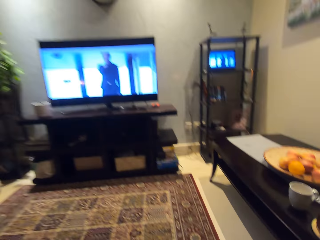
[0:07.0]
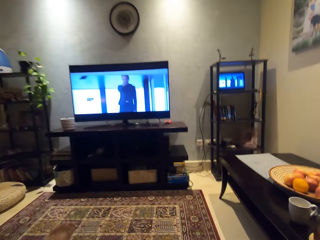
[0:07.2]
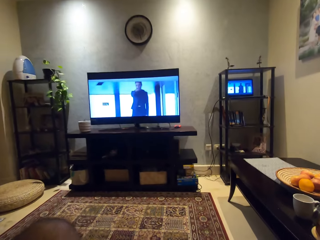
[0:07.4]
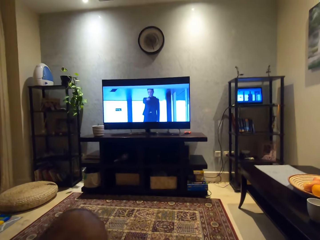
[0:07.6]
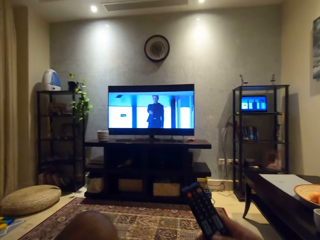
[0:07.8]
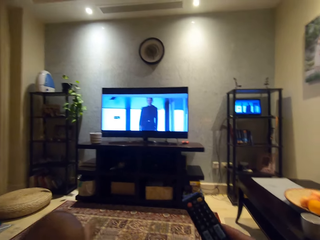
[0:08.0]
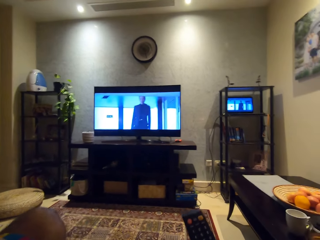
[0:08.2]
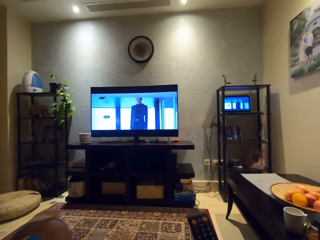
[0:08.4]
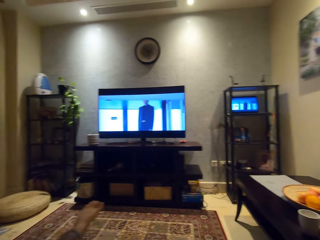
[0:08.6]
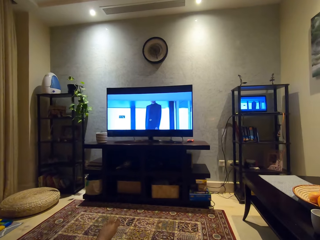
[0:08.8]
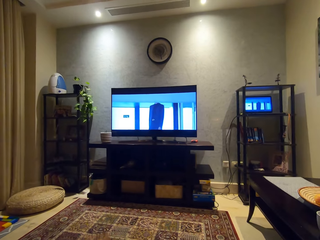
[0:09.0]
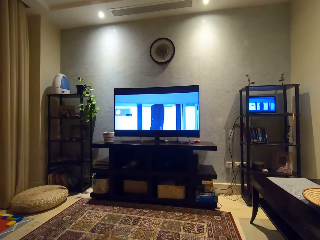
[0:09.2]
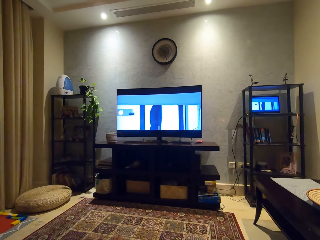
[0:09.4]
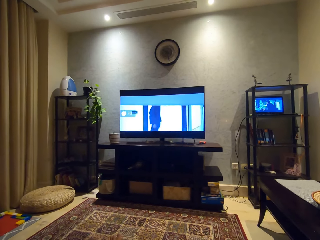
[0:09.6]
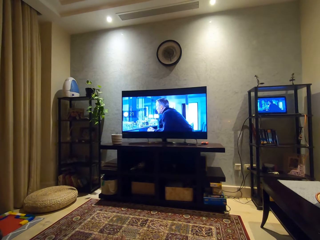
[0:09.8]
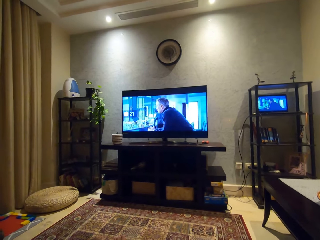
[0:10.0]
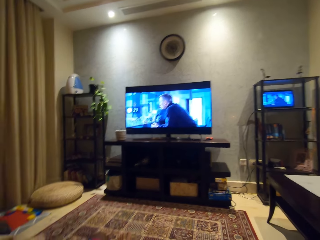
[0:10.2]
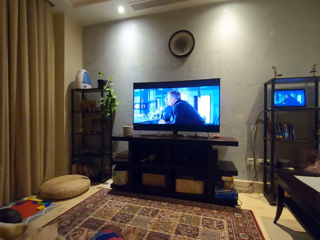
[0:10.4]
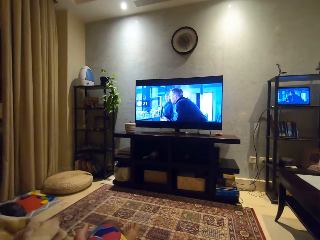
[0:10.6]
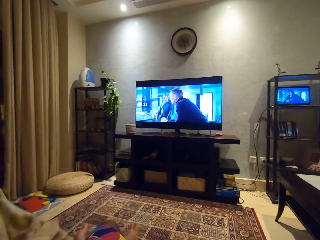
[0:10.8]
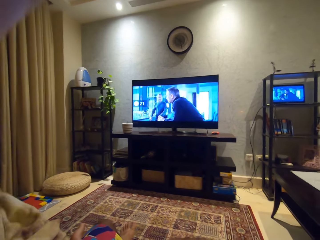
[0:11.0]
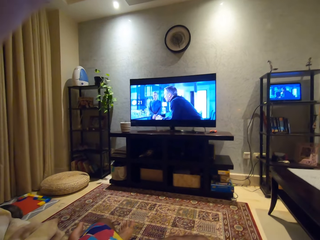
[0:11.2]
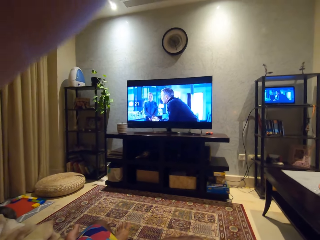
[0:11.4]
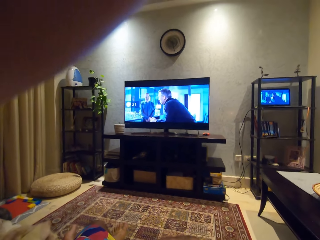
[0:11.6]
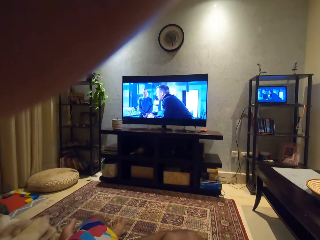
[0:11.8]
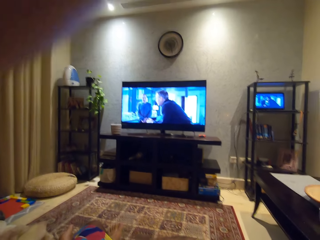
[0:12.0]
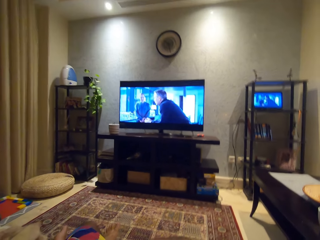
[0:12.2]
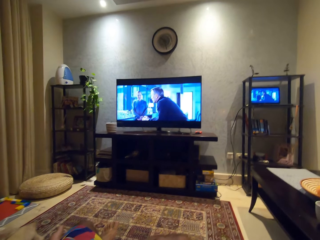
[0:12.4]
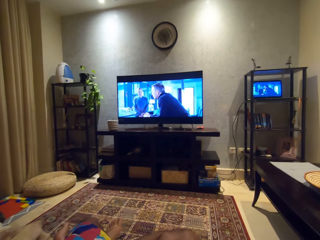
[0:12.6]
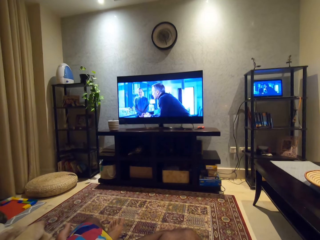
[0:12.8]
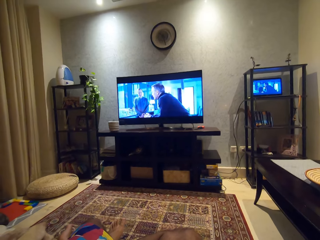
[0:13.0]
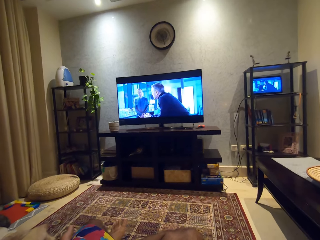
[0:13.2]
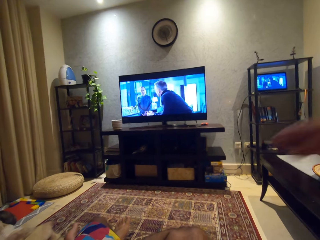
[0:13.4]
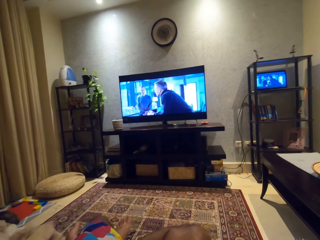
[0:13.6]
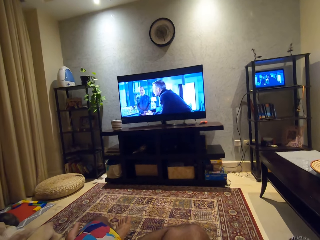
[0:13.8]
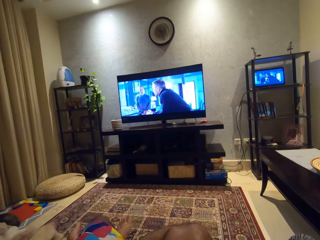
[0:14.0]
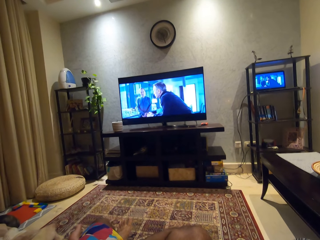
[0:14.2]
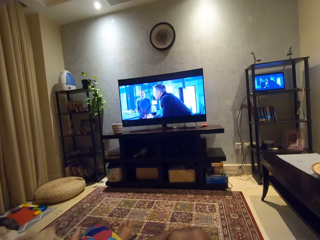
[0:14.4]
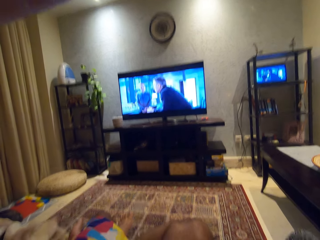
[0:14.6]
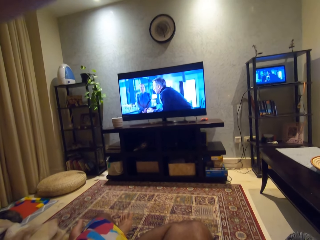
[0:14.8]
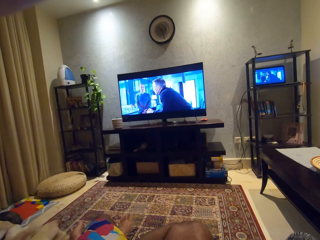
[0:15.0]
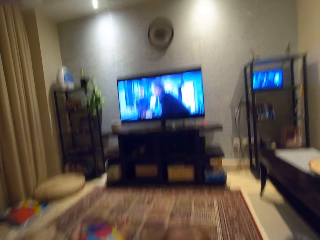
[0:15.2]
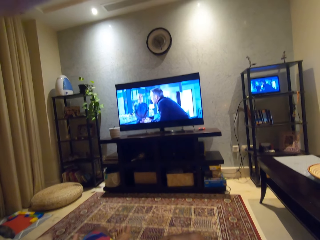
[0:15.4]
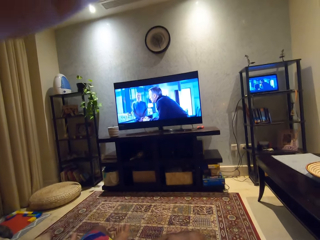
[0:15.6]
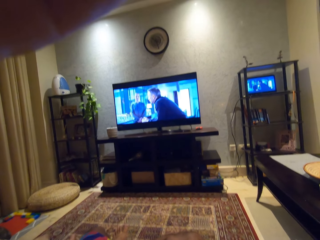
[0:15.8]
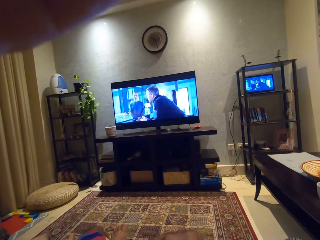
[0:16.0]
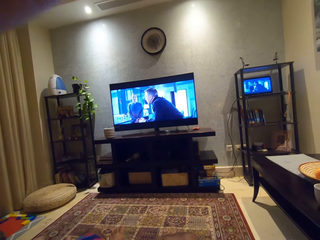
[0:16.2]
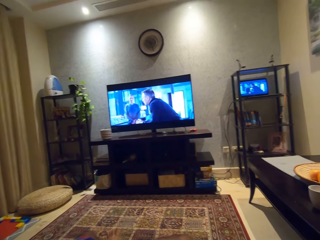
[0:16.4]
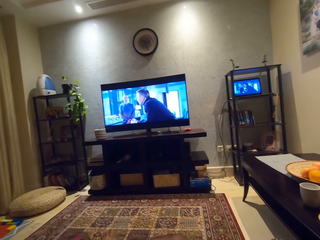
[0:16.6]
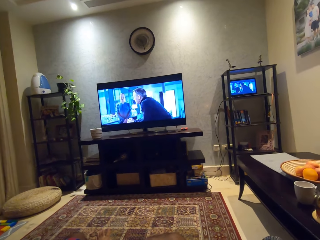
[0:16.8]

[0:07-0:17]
The camera wearer sits down. He holds a remote. He stretches his leg. He adjusts the camera. He watches a movie.

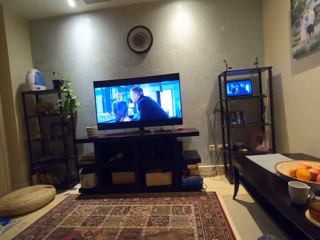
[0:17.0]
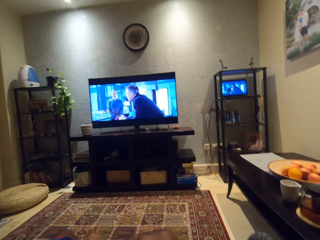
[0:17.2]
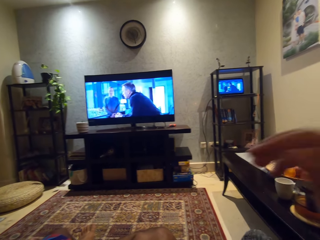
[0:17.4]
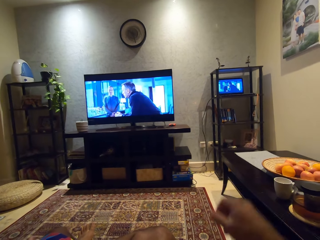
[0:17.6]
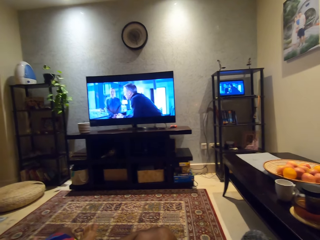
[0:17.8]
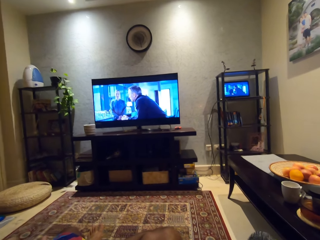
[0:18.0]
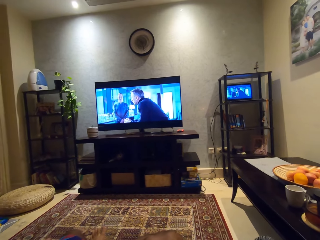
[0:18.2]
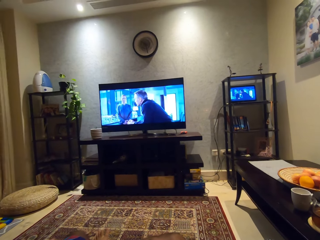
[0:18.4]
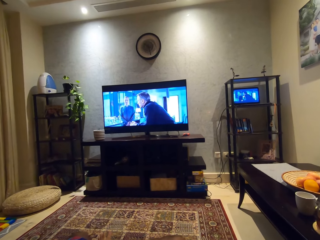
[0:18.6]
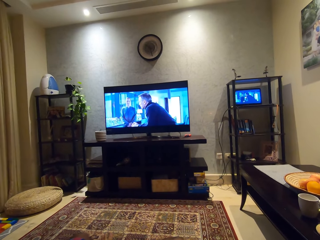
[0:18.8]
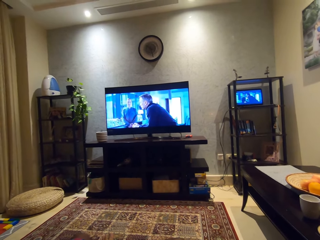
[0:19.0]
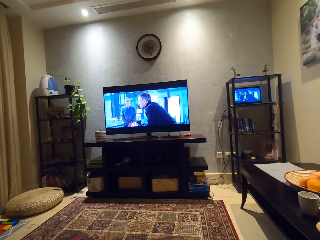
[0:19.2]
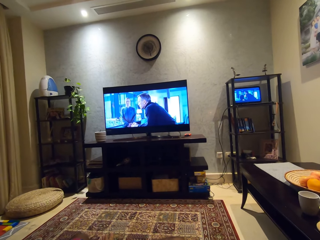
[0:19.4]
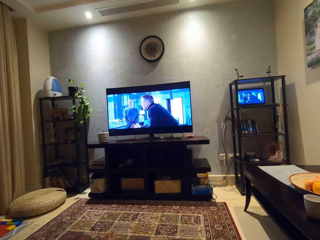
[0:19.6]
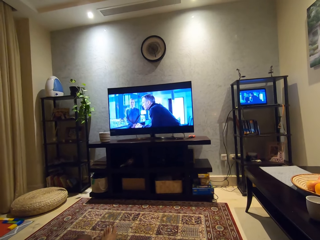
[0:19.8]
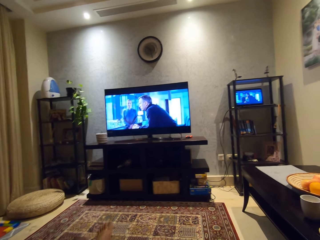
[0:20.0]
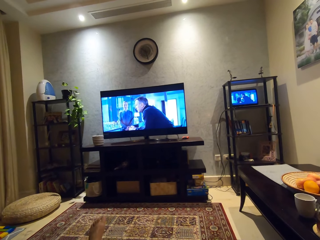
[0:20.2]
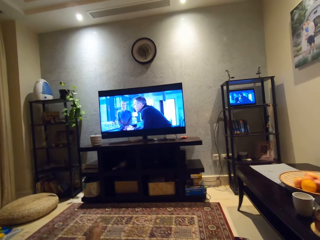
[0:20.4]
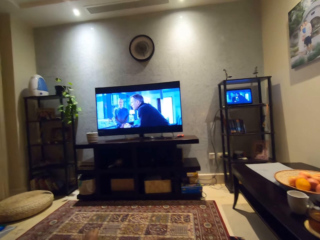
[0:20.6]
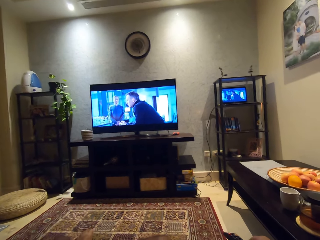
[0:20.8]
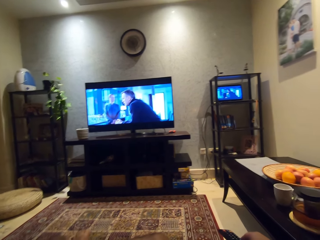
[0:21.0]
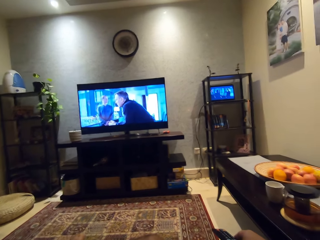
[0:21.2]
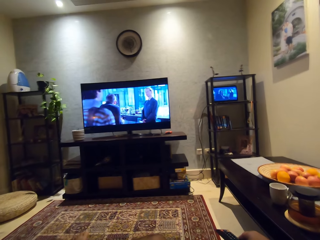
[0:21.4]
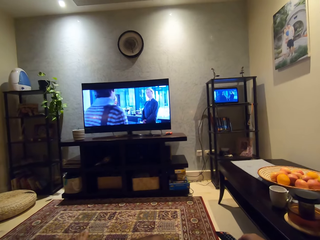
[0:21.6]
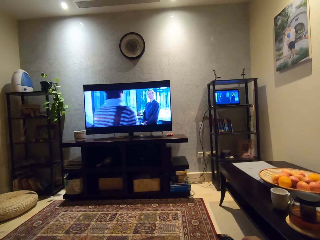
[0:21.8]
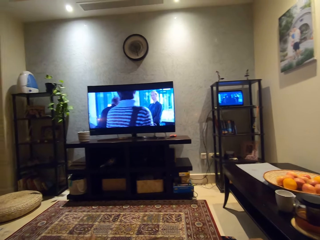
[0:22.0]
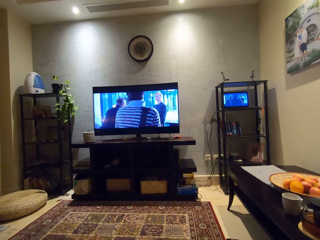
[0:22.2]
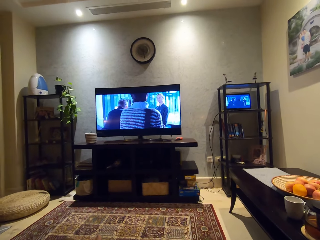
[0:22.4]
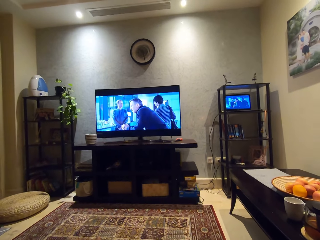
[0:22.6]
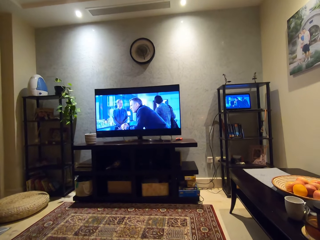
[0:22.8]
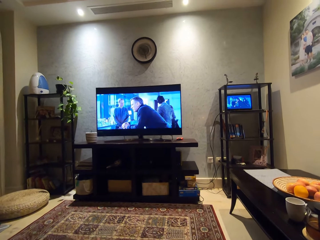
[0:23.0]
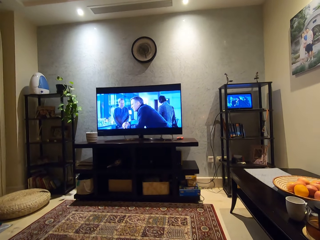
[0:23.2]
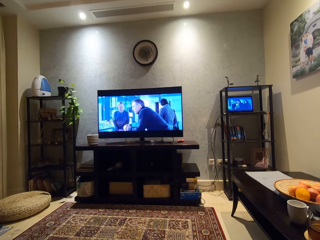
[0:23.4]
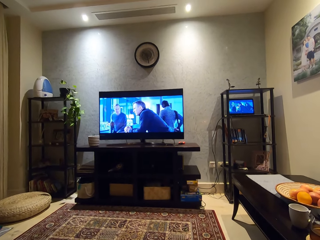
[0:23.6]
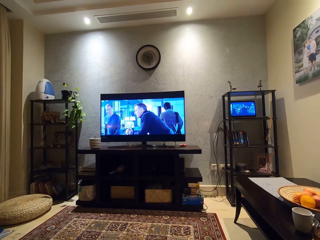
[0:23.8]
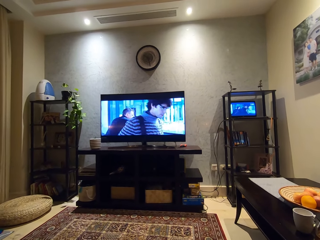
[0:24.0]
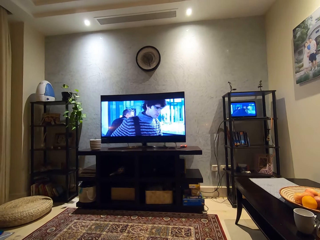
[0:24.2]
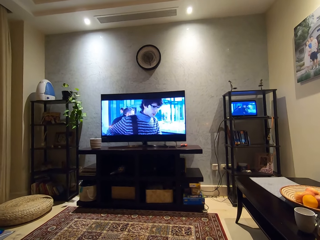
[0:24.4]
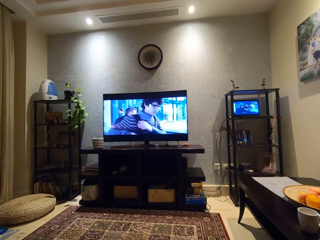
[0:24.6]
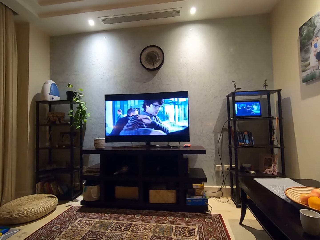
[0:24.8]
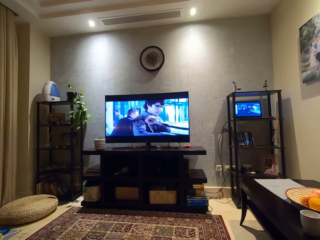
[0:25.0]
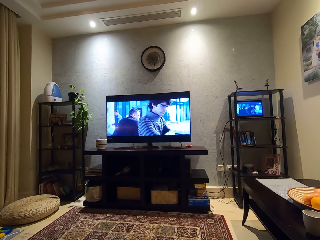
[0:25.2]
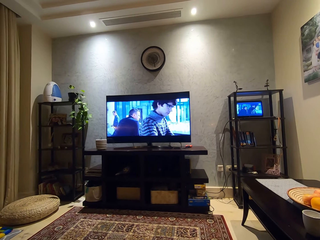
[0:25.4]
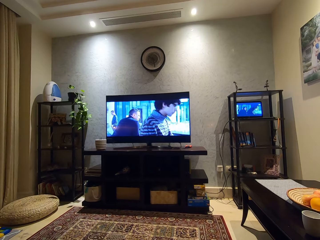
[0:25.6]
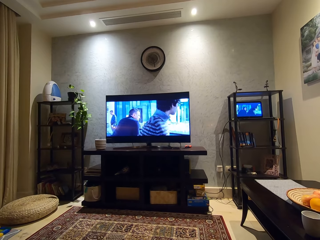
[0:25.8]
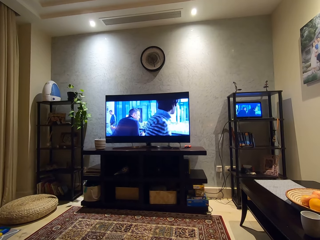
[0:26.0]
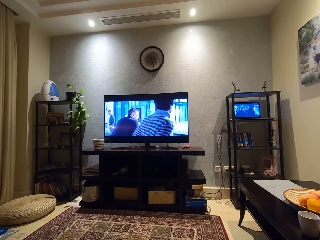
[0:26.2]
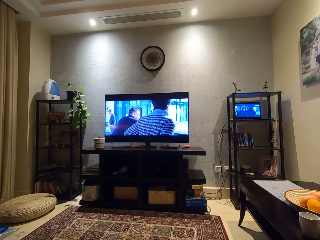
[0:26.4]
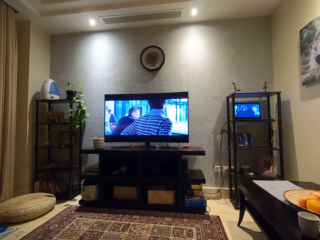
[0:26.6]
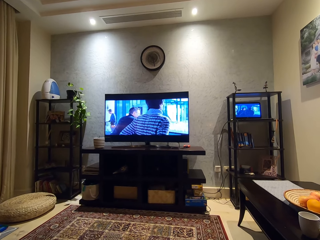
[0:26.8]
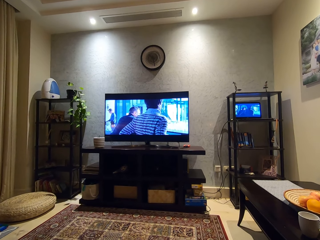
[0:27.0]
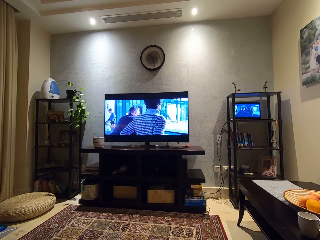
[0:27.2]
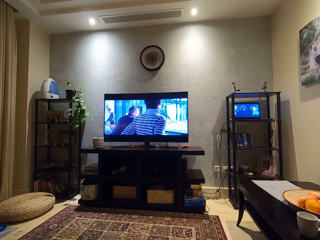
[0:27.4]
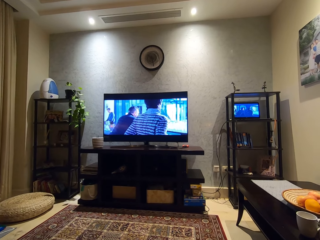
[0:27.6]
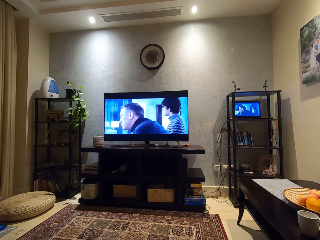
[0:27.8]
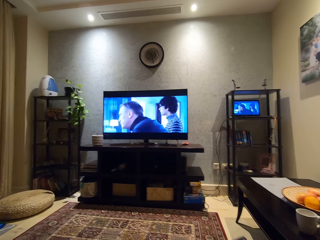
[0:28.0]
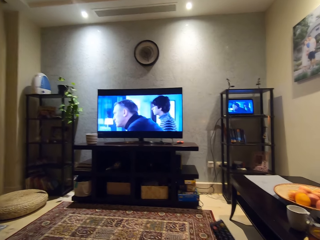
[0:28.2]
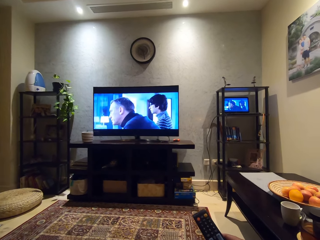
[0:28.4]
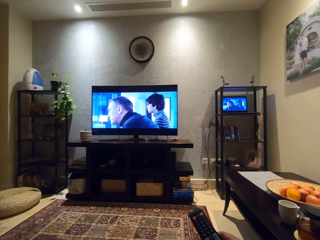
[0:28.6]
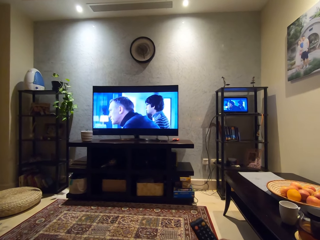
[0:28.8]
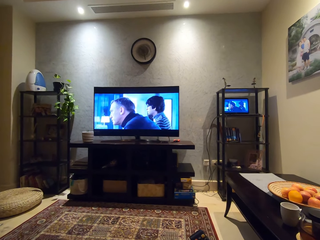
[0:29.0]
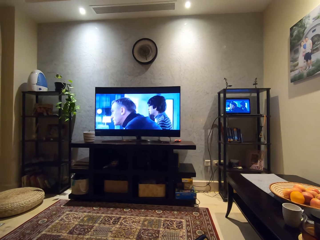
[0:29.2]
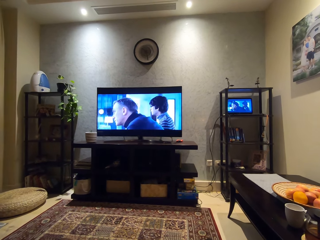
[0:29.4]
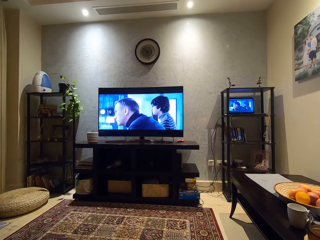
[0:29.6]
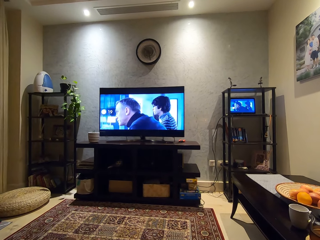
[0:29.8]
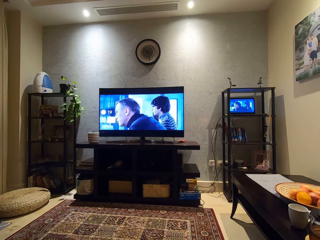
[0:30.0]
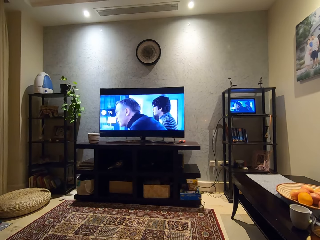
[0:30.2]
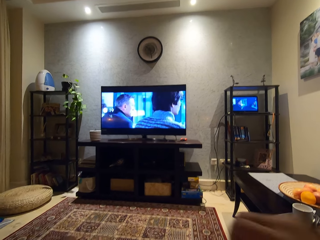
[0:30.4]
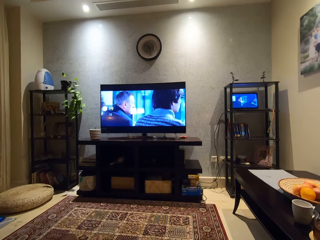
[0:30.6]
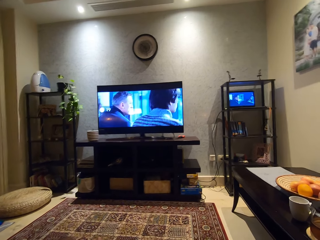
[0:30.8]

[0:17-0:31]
The camera wearer puts his hand down. He stretches his leg. He operates the remote.
